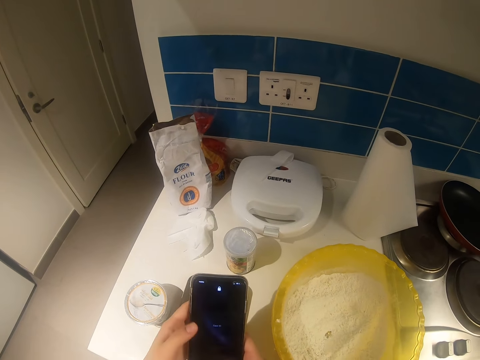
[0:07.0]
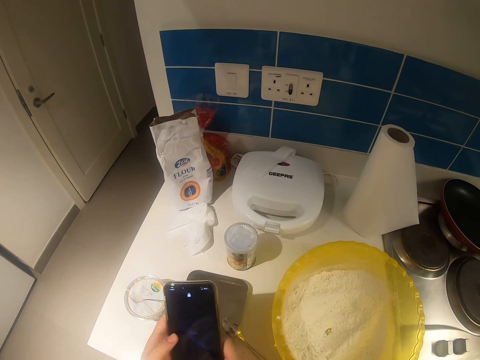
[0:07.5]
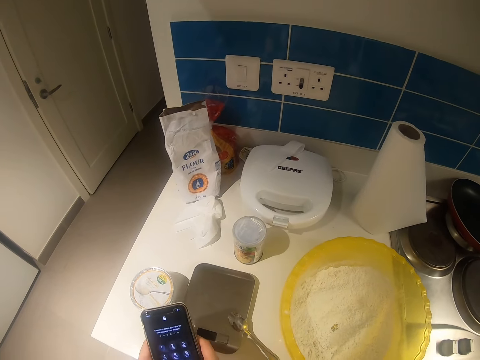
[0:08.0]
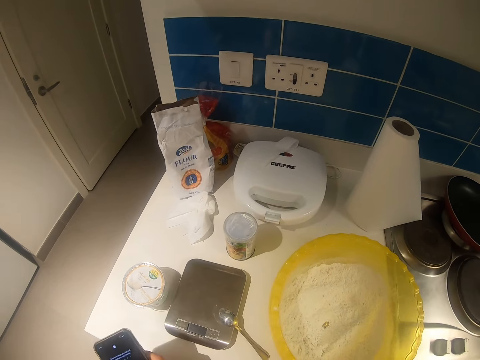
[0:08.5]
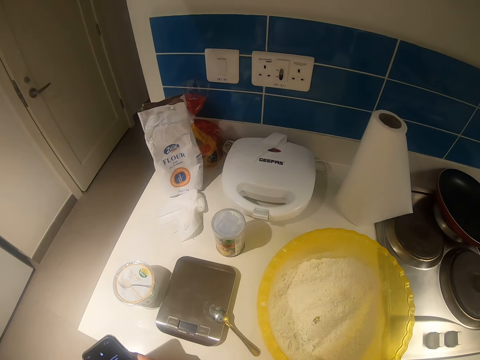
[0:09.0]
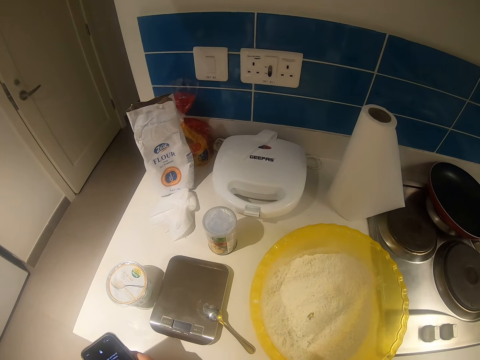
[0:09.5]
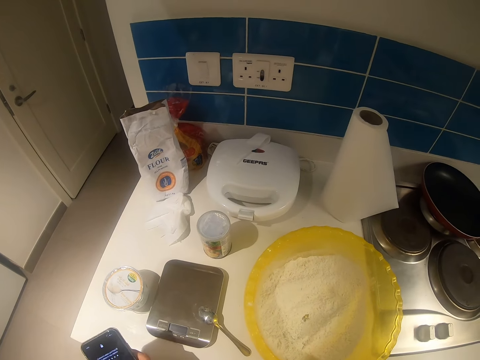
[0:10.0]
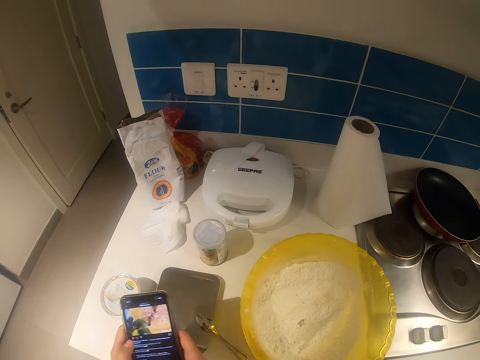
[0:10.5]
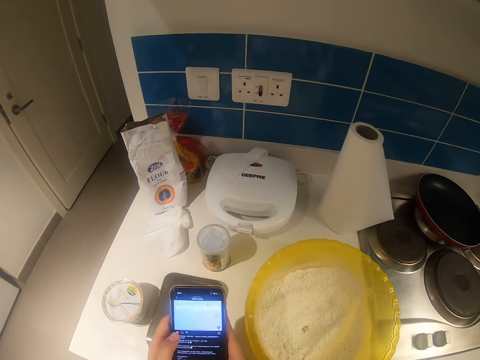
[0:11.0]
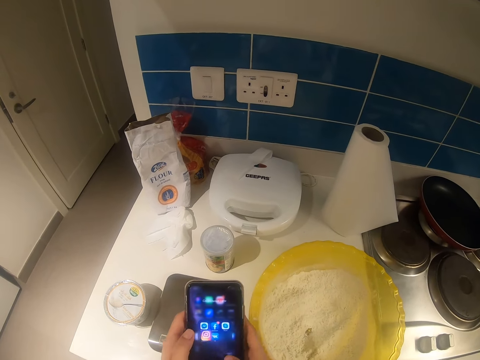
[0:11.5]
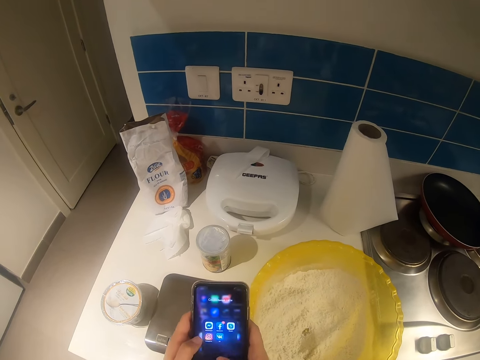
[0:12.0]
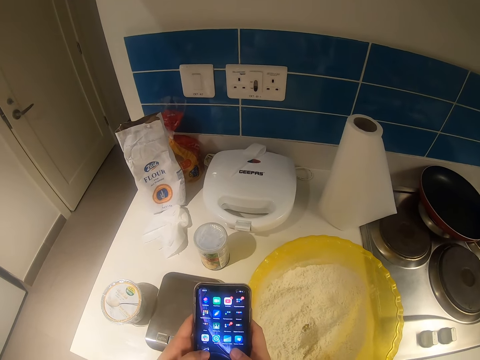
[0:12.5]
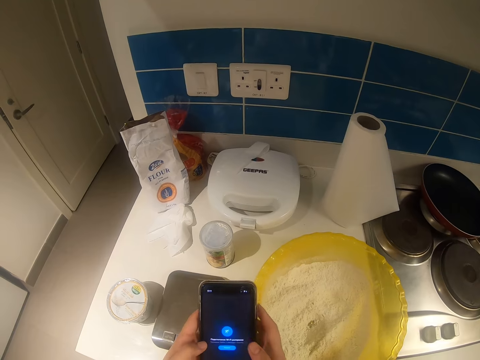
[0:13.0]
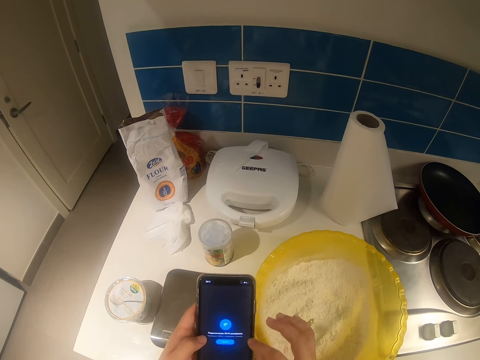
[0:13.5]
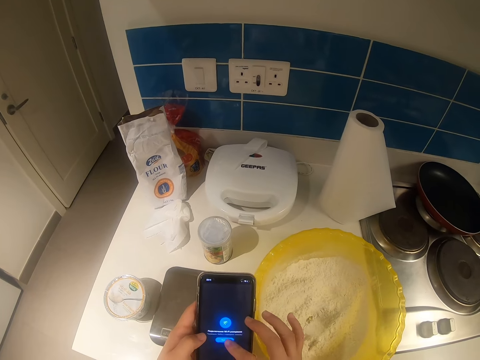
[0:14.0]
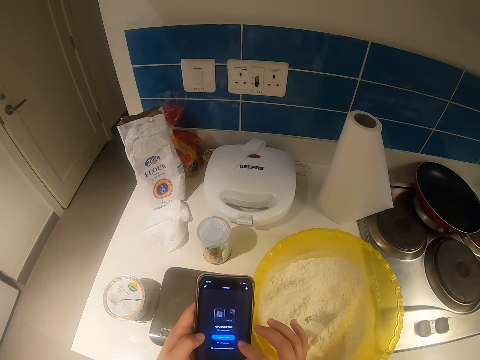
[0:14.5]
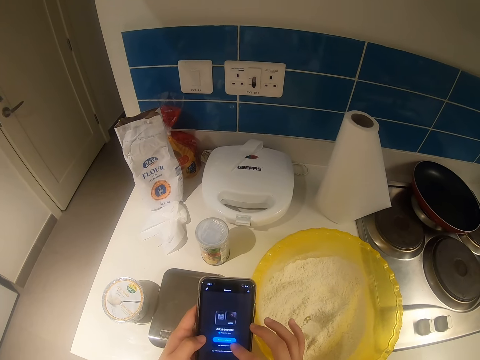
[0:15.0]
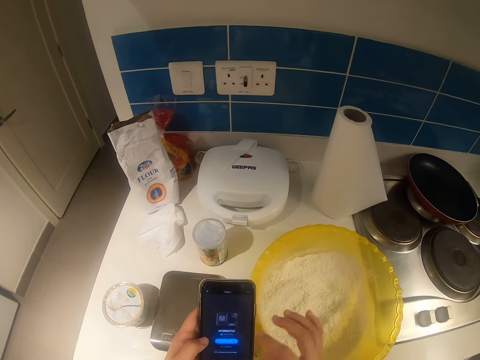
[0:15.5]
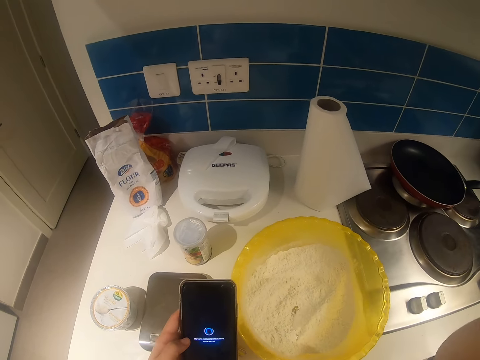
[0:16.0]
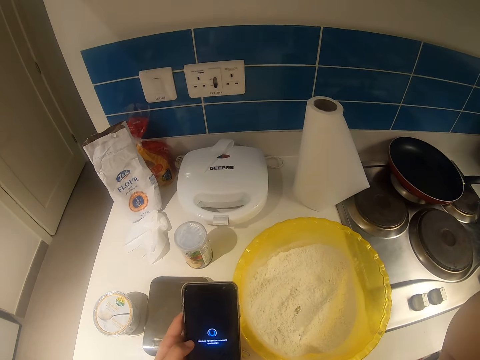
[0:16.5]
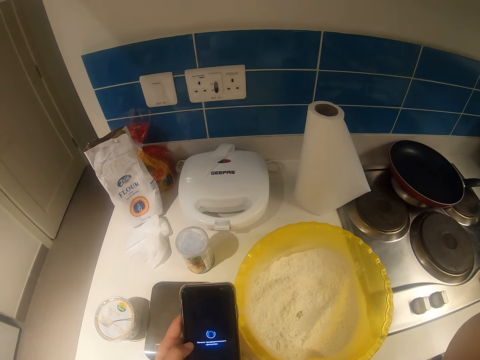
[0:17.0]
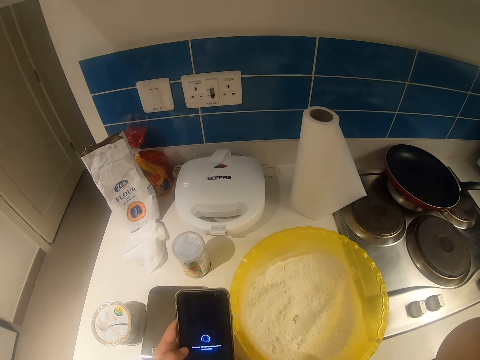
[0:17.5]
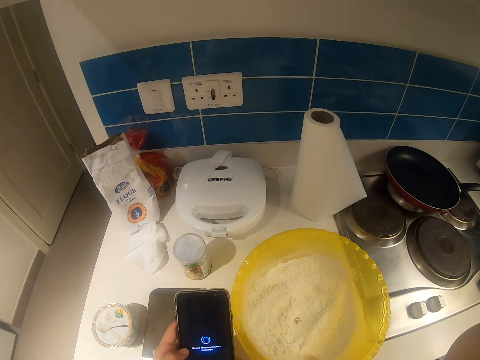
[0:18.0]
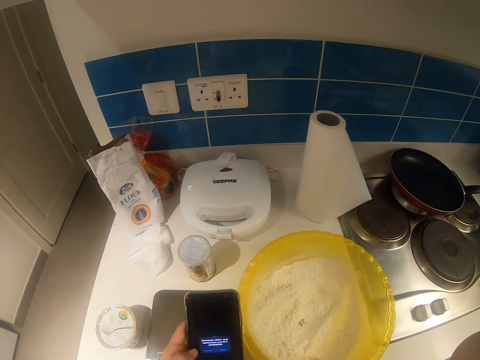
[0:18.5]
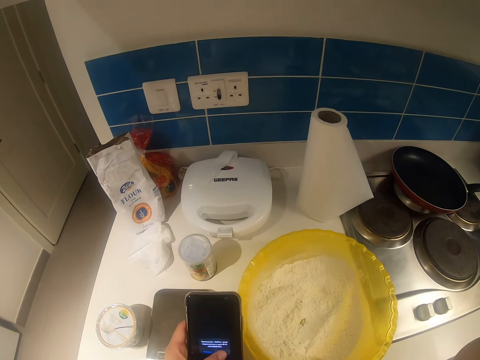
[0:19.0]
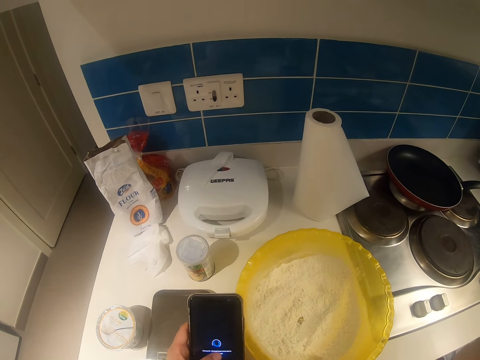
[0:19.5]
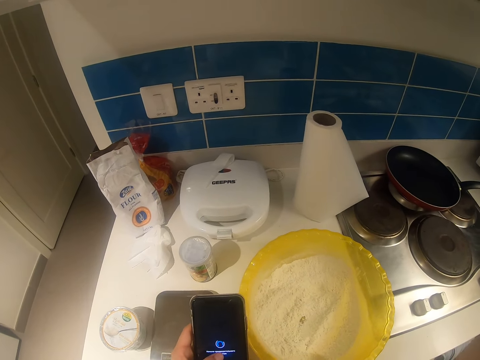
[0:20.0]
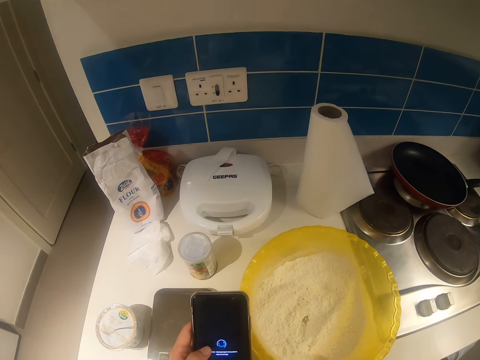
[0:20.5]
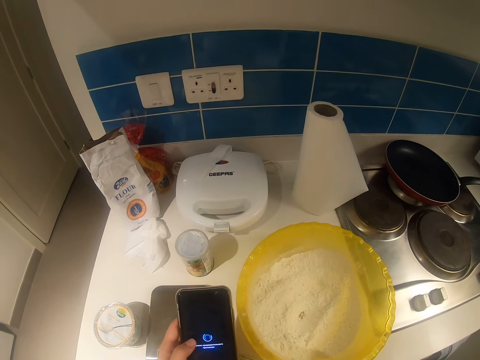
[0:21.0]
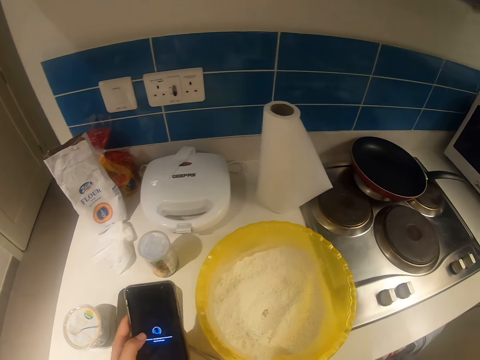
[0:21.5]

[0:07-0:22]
The camera wearer operates the phone with her hands. She adjusts the camera.

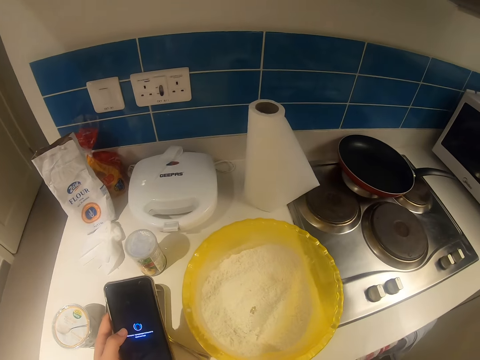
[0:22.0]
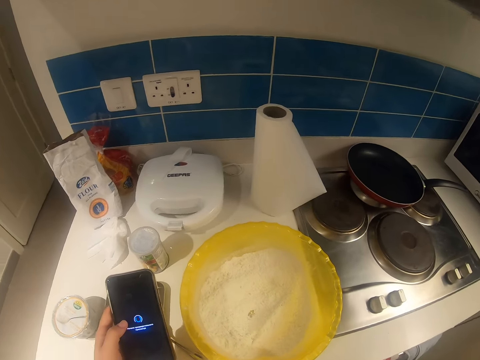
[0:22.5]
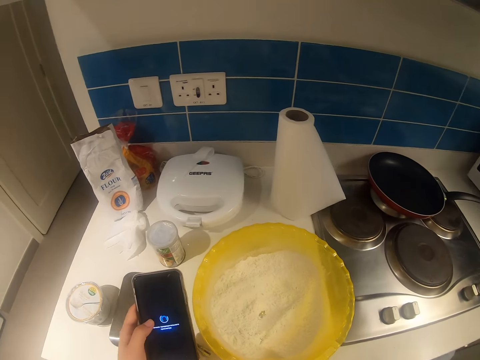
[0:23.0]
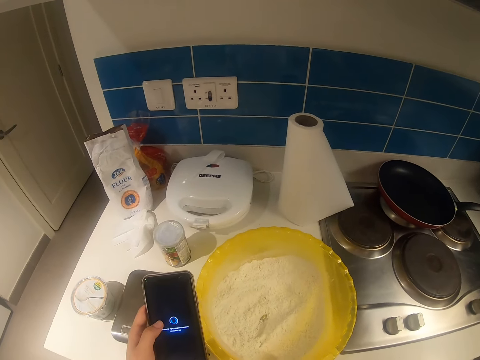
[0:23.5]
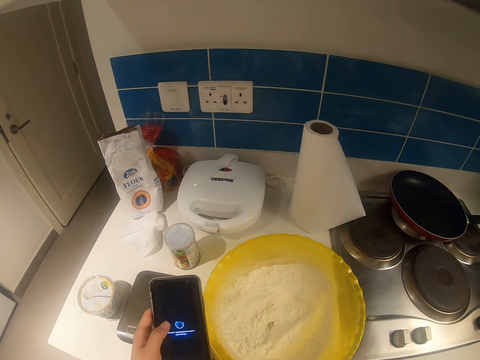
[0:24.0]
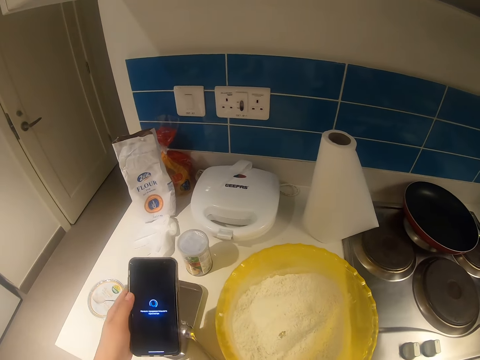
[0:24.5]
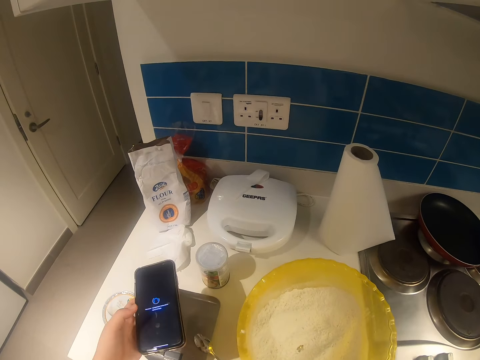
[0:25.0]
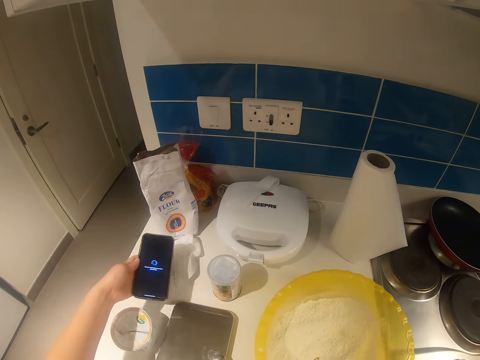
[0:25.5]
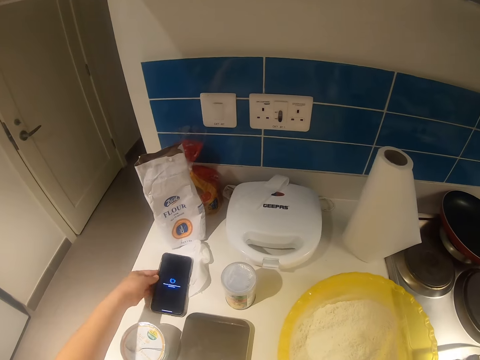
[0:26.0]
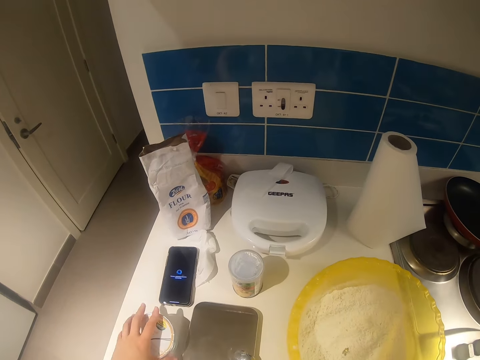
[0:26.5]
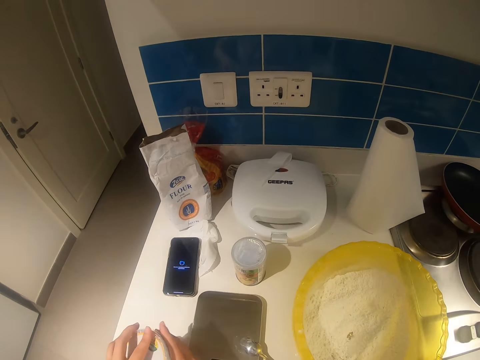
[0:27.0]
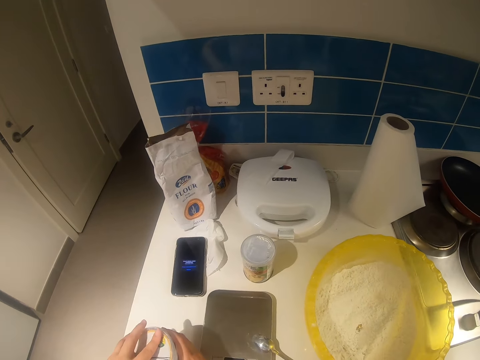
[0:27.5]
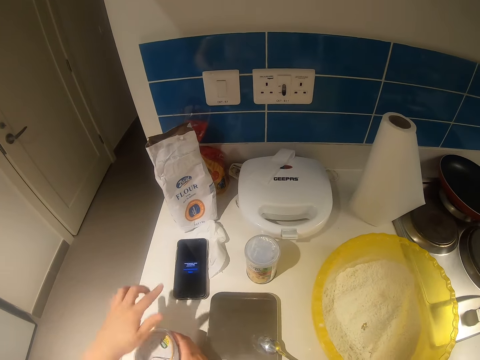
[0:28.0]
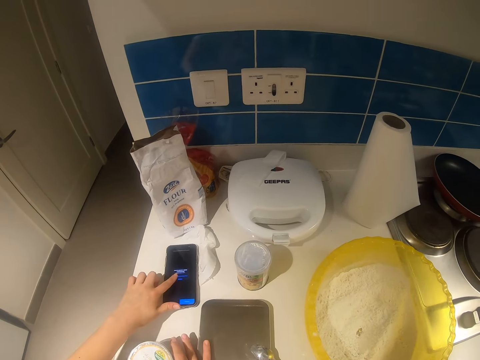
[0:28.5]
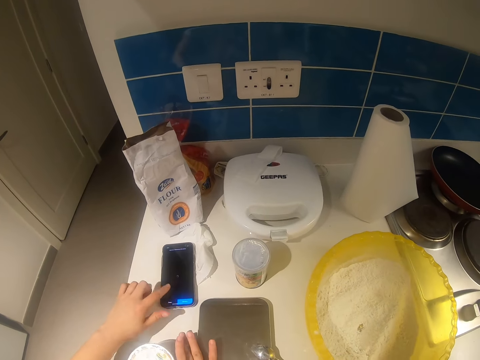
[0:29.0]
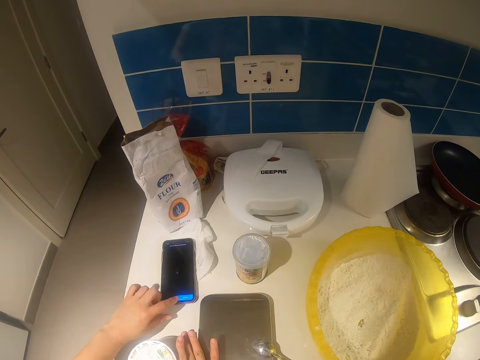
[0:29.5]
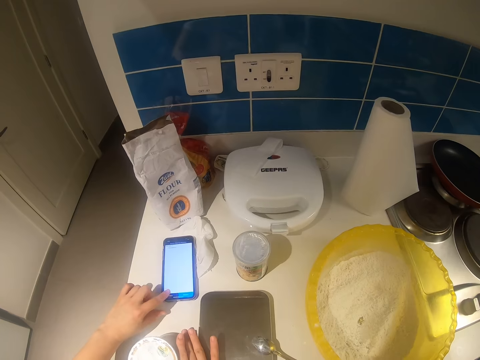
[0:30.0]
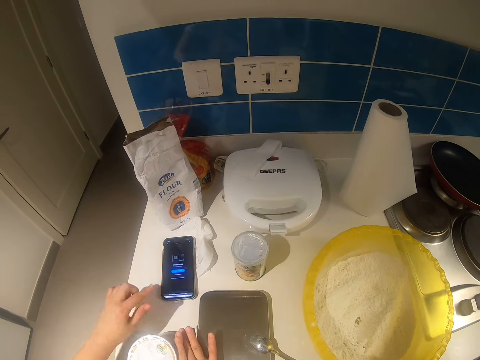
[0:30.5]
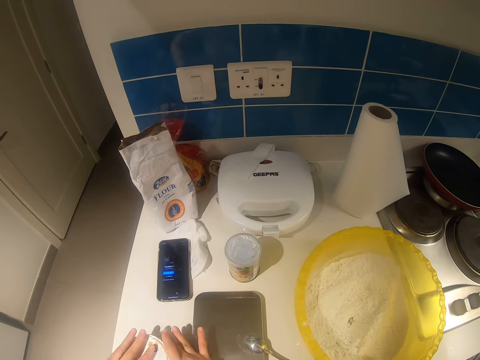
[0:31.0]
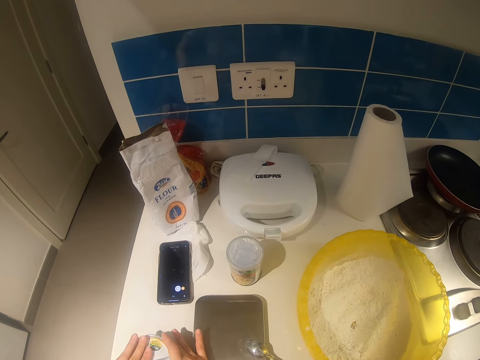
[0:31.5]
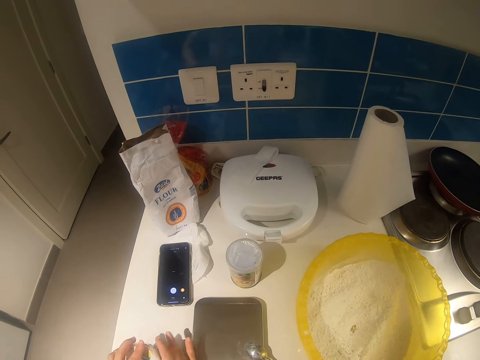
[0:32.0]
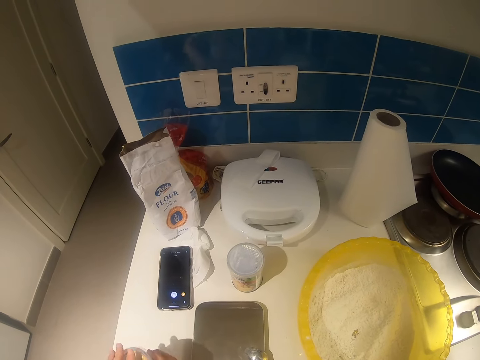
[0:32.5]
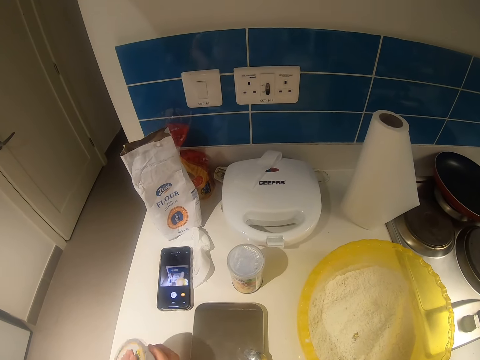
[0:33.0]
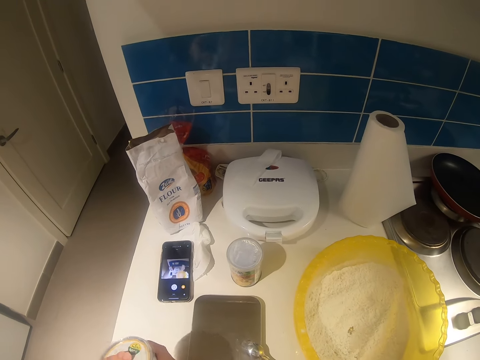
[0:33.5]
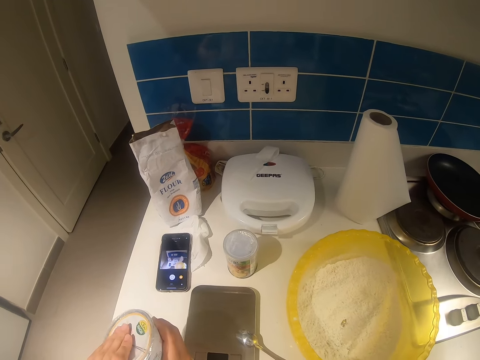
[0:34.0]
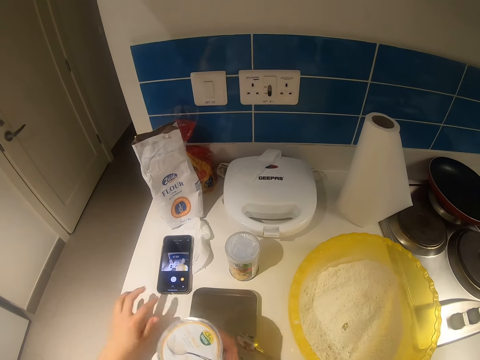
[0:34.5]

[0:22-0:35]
The camera wearer places the phone in her left hand on the kitchen counter. She picks up a container or tin of sour cream with her left hand. She operates the phone with her left finger. She holds the container in her right hand. She opens the tin. She picks up the container from the kitchen counter with her hands.
